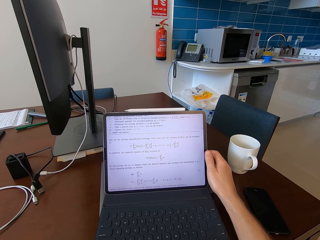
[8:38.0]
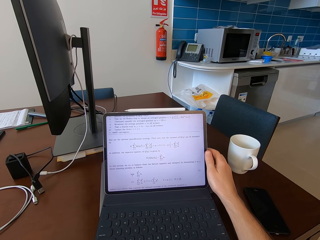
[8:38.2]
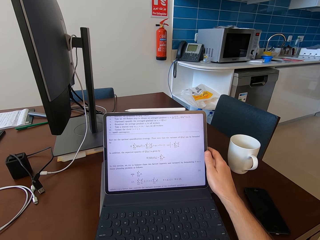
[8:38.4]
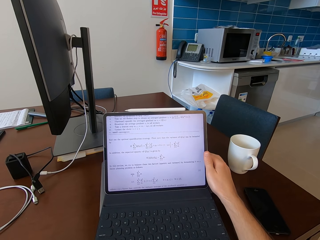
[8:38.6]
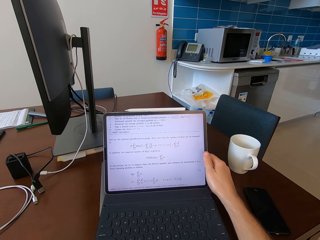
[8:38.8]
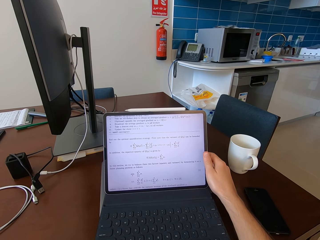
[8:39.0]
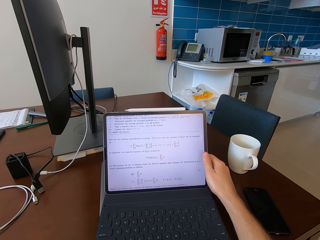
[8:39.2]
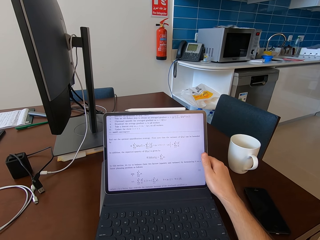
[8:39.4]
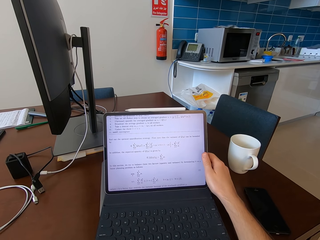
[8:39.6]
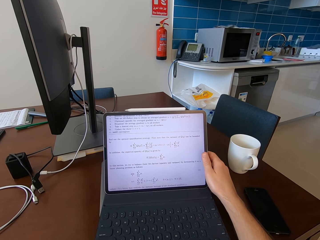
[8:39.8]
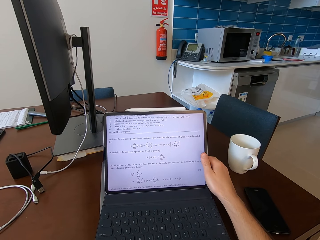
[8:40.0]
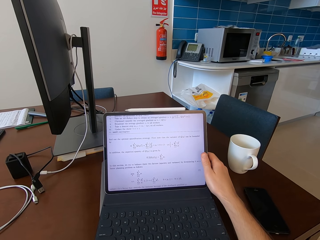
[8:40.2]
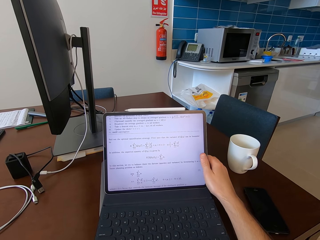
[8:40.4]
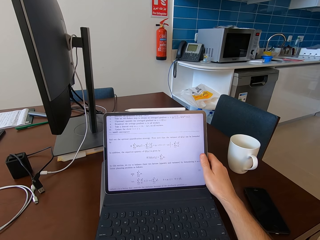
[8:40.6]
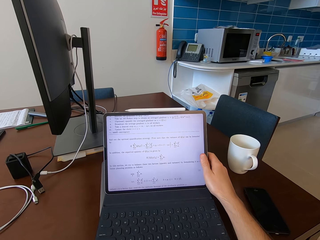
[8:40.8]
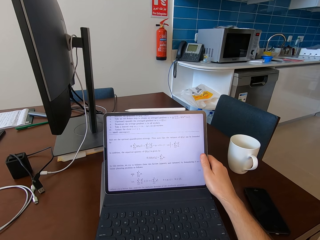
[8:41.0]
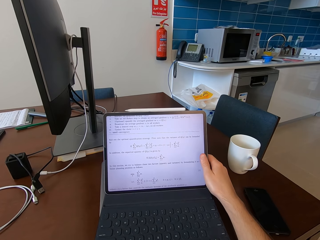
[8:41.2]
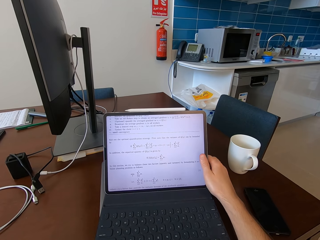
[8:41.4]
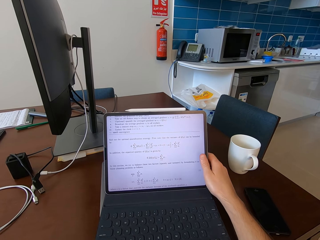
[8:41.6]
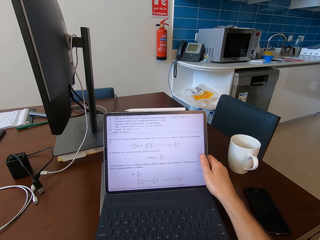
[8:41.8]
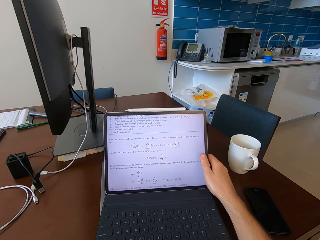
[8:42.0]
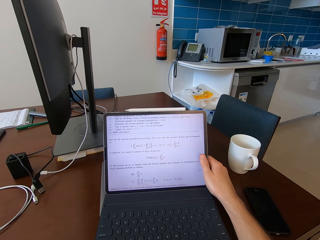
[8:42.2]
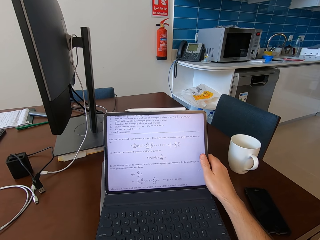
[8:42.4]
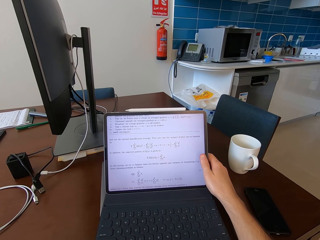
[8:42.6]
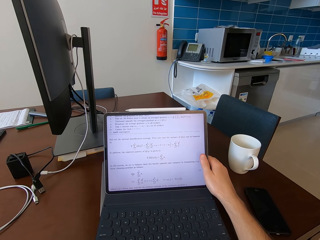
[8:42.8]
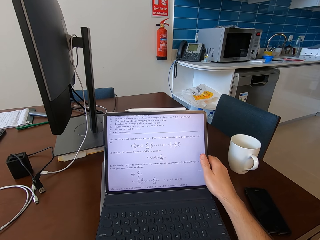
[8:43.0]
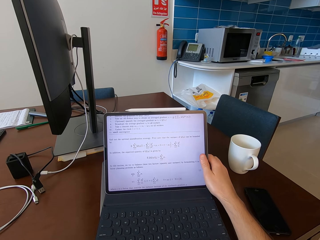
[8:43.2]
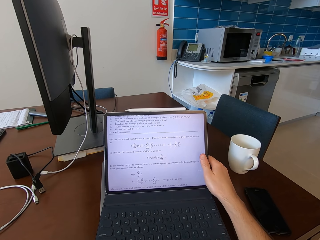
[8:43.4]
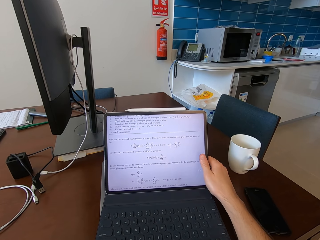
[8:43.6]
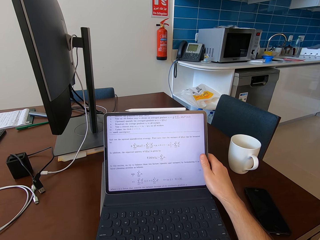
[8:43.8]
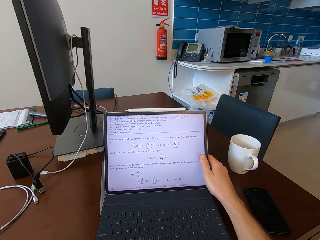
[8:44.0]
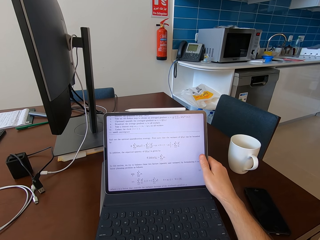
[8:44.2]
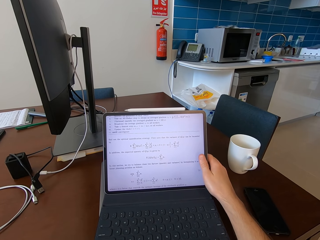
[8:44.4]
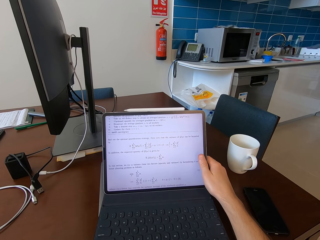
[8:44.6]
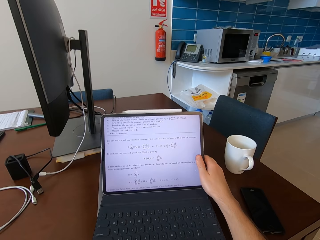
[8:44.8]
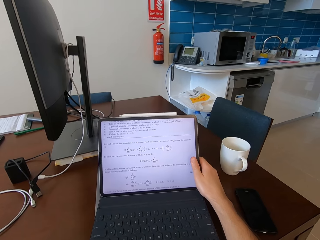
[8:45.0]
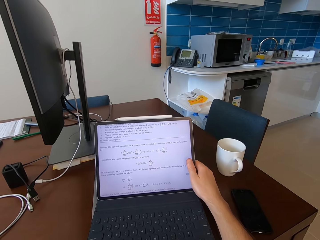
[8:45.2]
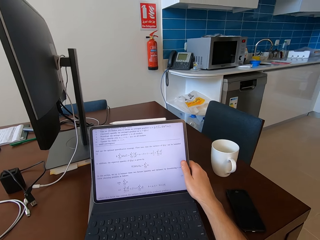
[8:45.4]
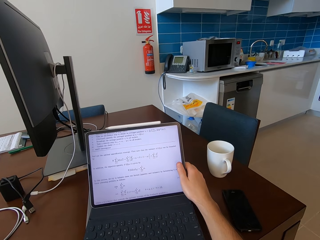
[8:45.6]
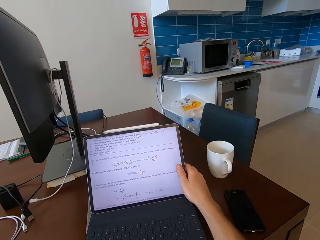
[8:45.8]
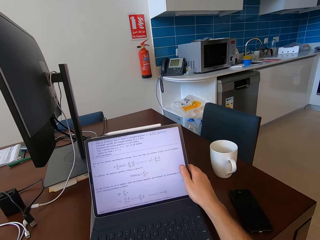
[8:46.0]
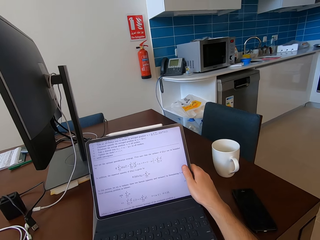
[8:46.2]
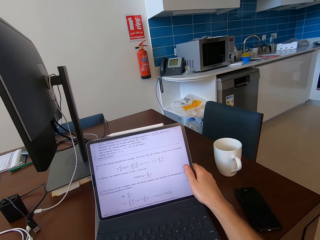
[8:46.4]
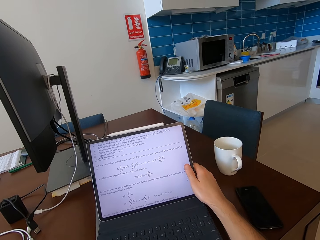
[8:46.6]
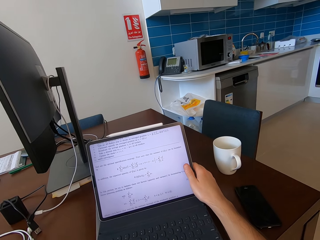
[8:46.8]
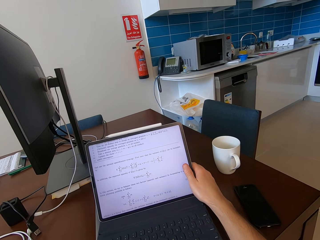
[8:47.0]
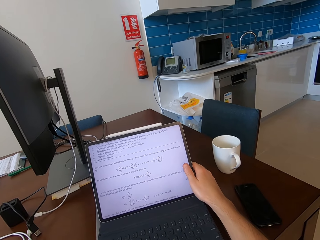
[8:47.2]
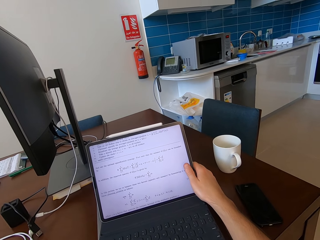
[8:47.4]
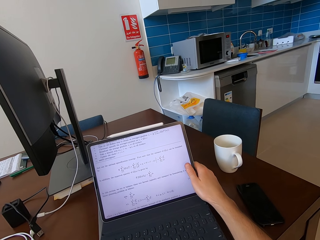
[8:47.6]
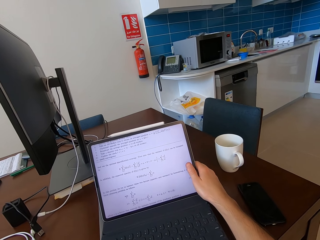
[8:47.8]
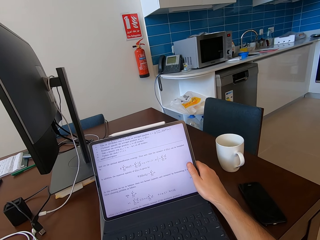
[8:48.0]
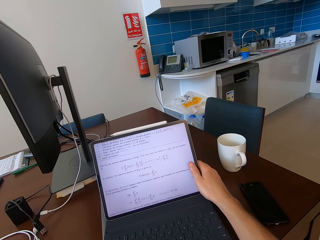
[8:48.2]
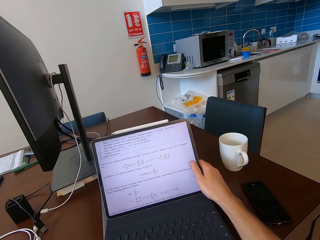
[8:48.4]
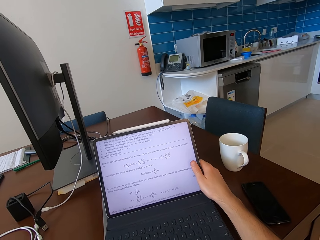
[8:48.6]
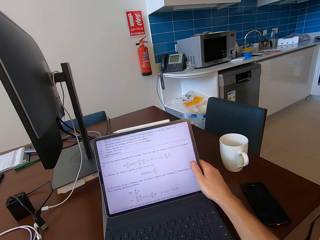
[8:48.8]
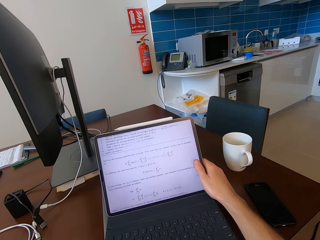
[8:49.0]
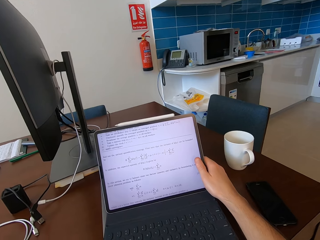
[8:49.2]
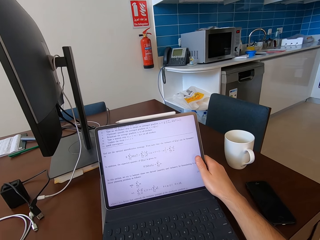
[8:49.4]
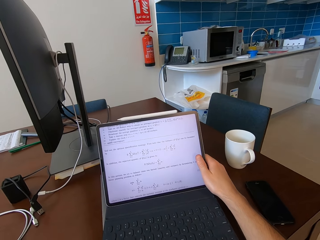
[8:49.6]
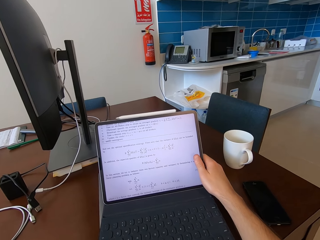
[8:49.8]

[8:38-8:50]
The camera wearer touches the laptop.

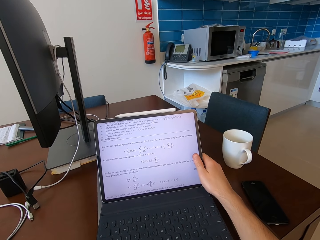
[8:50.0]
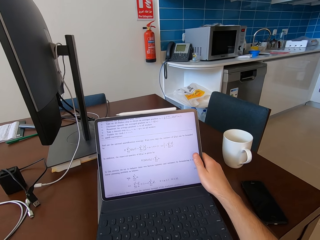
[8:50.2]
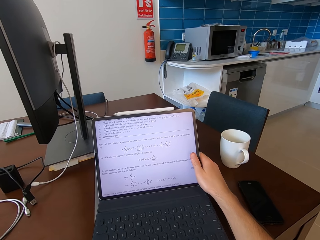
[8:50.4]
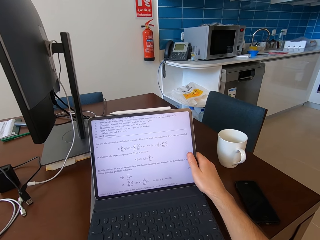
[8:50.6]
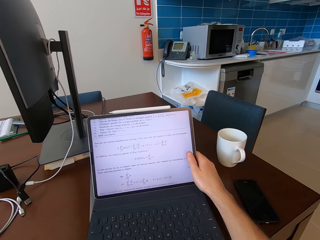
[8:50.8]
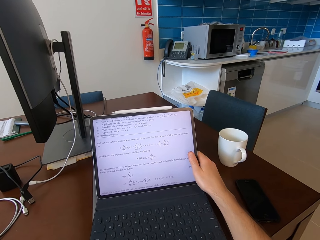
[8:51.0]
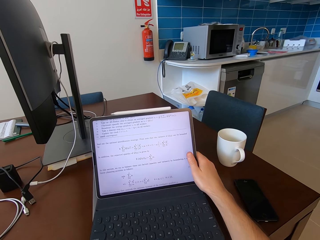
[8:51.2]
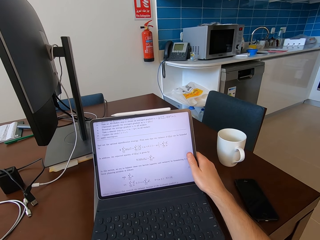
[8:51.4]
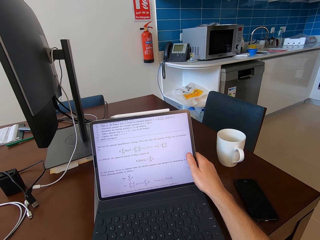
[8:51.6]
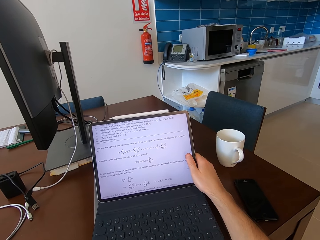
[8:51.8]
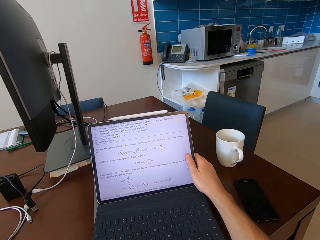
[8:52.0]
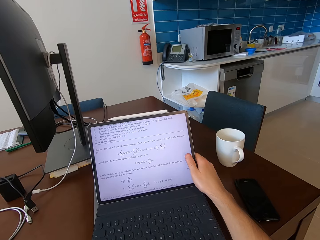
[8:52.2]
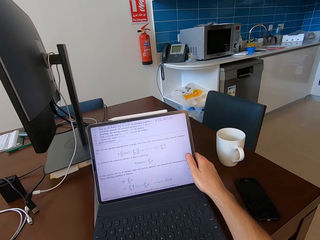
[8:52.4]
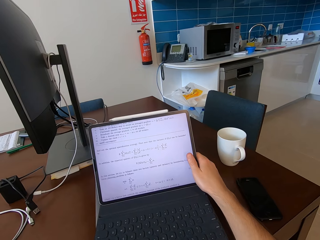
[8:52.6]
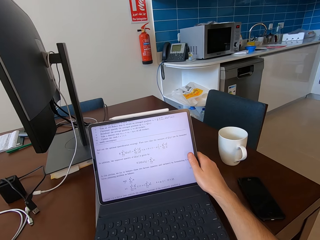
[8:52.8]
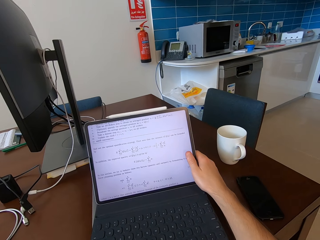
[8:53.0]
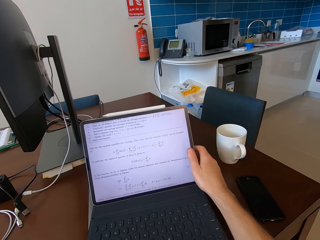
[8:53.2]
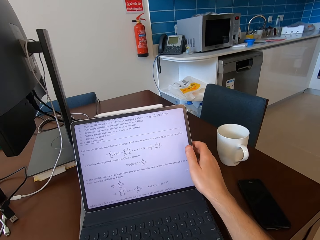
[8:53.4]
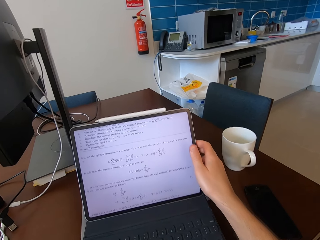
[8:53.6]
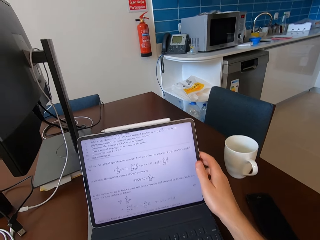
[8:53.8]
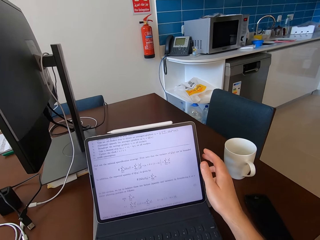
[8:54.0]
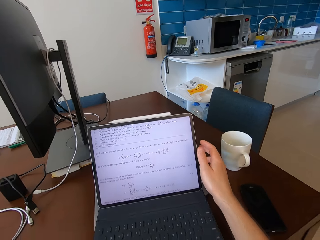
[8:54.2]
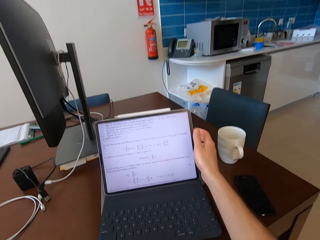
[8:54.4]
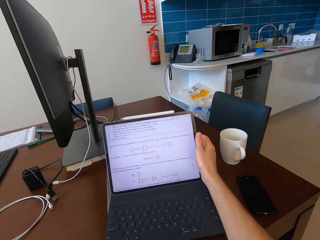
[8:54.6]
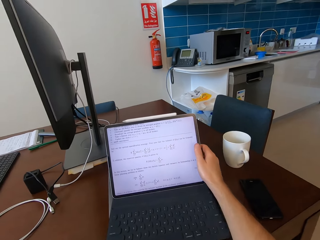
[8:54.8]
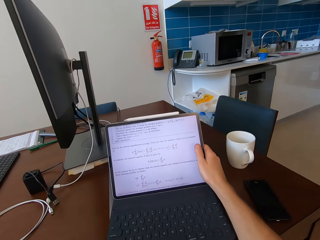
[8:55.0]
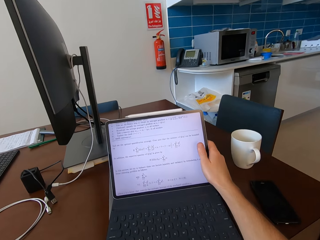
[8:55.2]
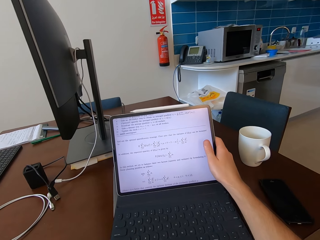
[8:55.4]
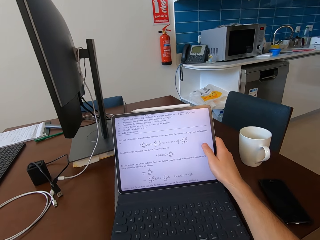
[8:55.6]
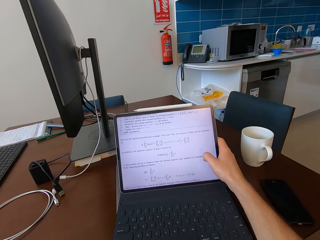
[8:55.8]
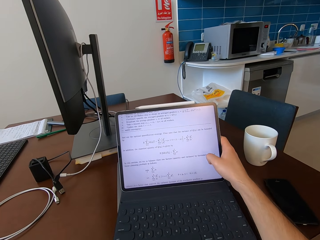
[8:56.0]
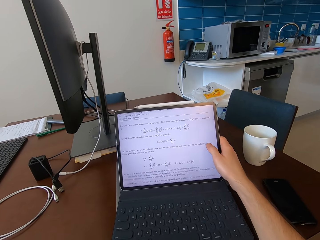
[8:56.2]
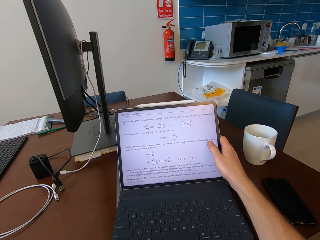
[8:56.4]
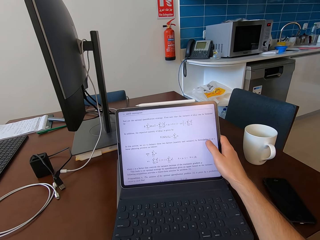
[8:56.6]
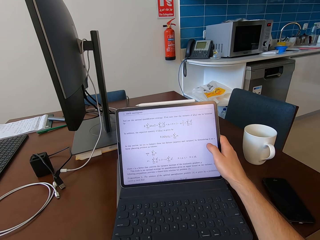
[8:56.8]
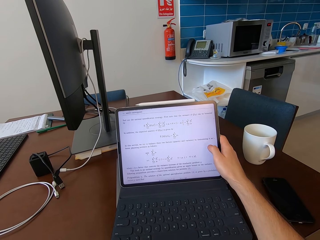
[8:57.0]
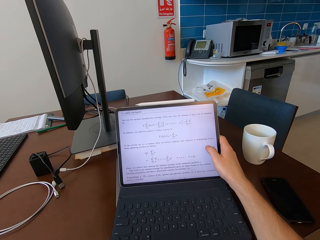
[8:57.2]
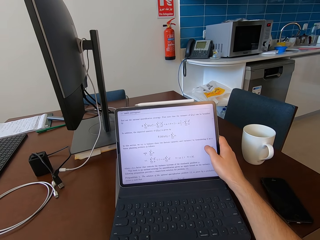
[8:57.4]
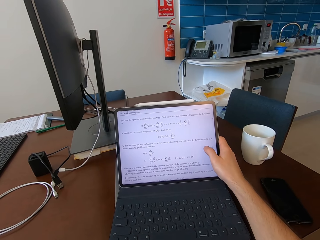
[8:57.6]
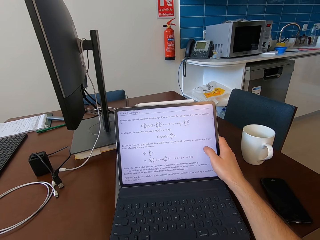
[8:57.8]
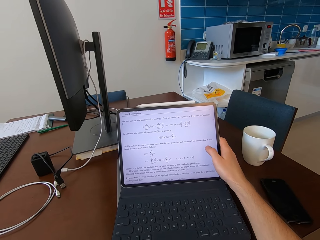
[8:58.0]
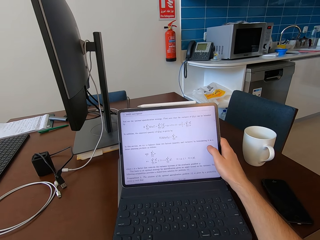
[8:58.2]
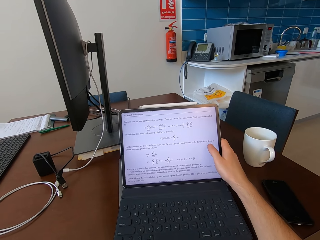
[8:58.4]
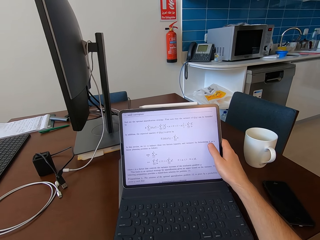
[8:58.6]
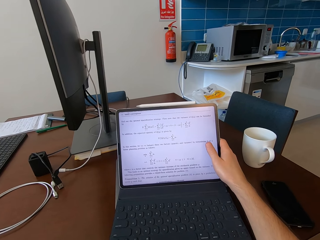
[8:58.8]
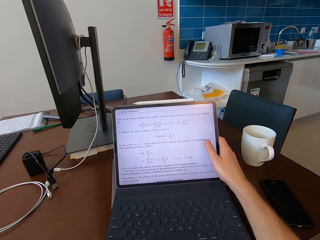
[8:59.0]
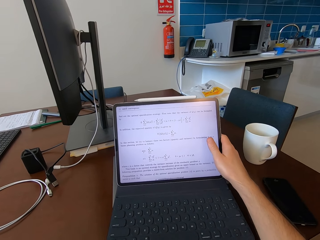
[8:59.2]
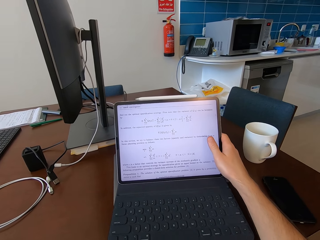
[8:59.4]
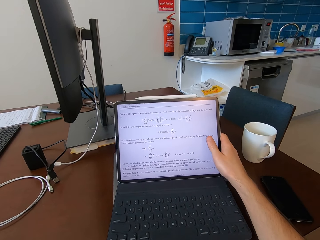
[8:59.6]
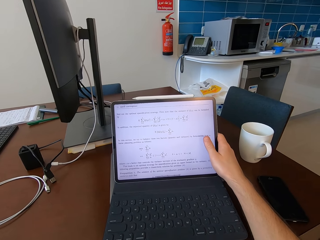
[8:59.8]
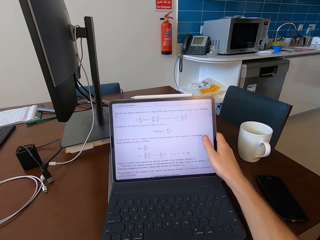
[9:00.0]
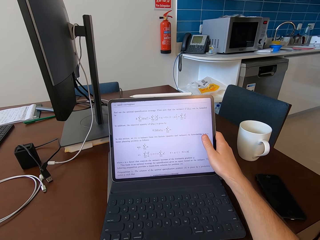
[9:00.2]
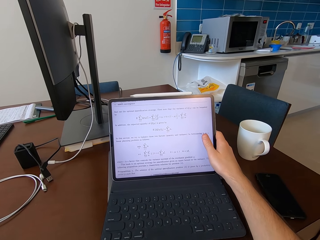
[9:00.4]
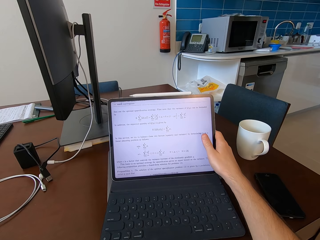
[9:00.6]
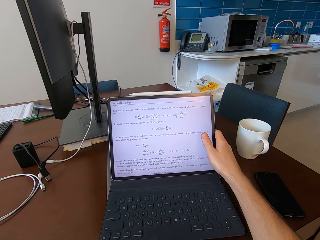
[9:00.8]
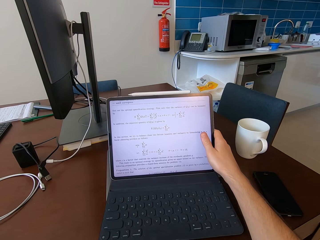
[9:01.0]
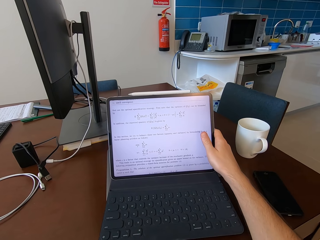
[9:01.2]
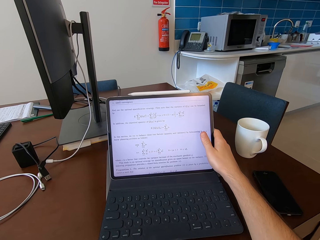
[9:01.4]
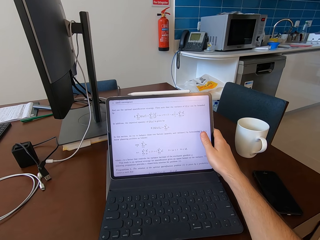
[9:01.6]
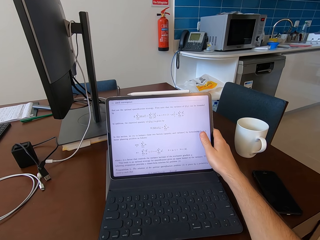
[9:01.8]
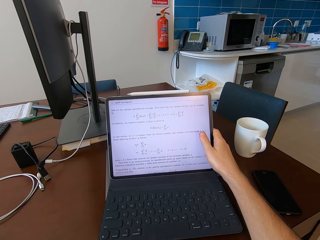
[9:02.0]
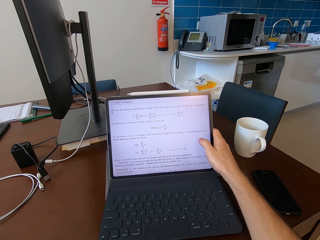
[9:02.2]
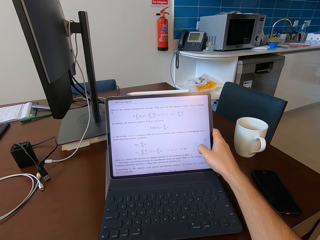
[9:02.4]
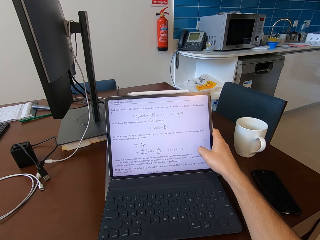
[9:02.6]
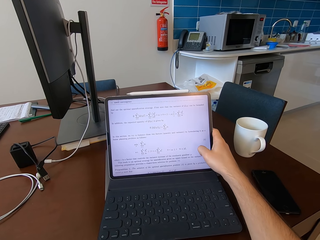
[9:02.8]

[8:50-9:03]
The camera wearer scrolls the laptop.
